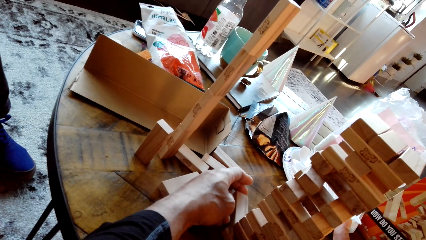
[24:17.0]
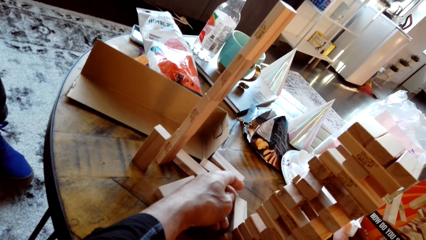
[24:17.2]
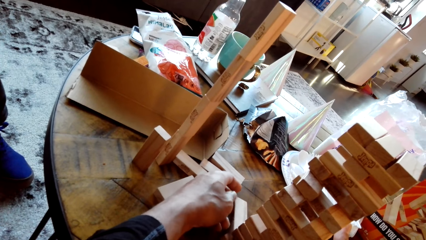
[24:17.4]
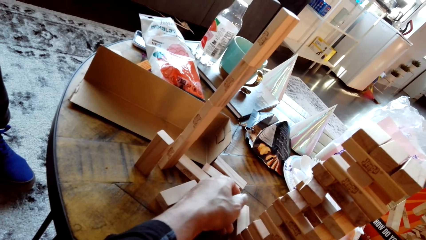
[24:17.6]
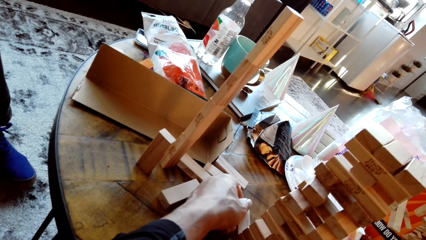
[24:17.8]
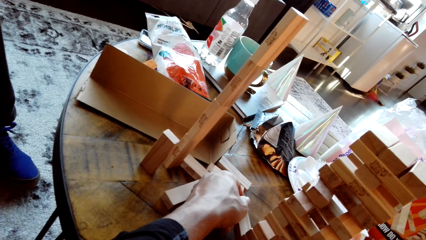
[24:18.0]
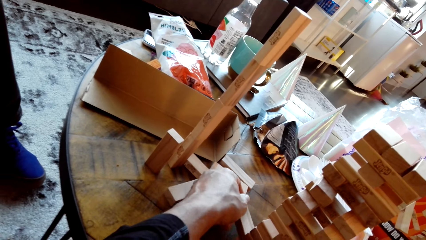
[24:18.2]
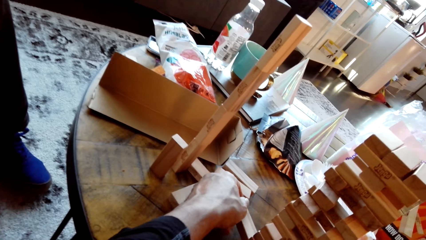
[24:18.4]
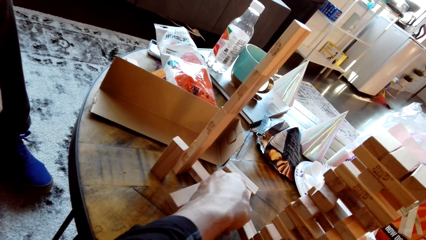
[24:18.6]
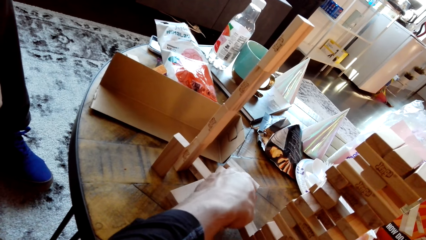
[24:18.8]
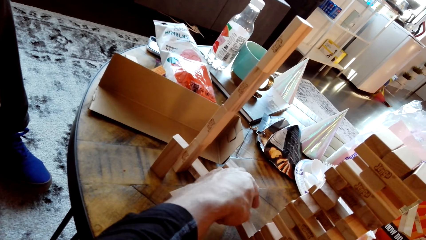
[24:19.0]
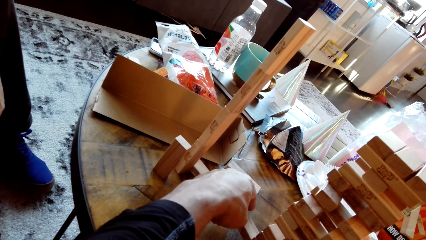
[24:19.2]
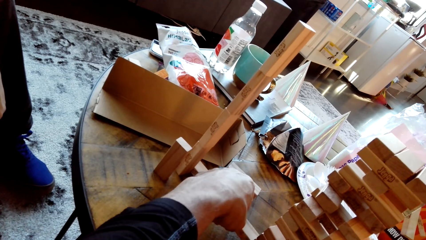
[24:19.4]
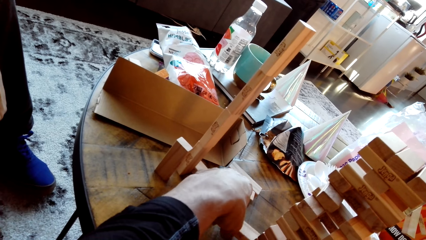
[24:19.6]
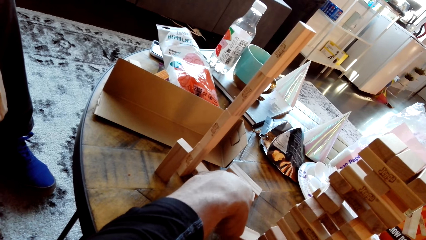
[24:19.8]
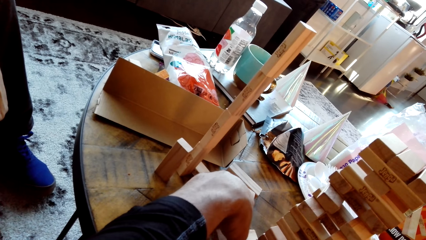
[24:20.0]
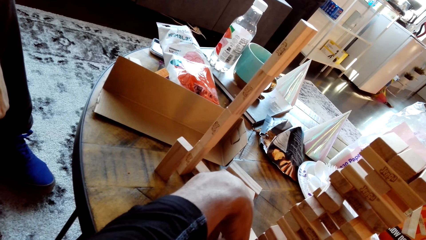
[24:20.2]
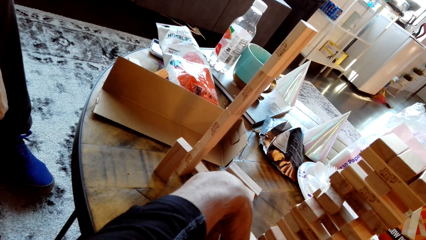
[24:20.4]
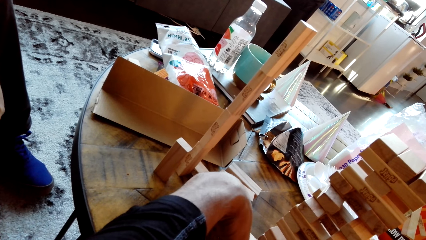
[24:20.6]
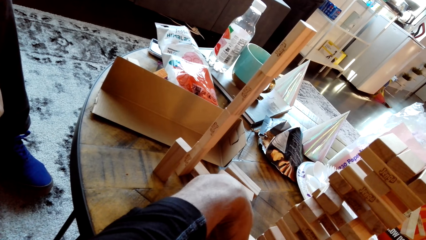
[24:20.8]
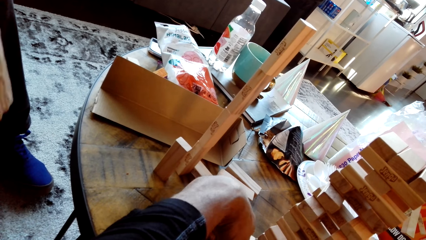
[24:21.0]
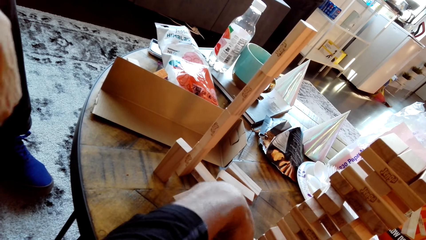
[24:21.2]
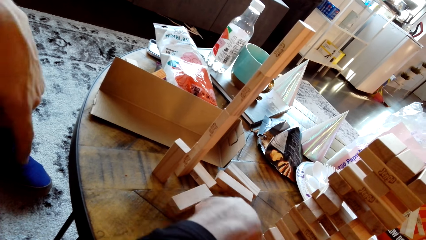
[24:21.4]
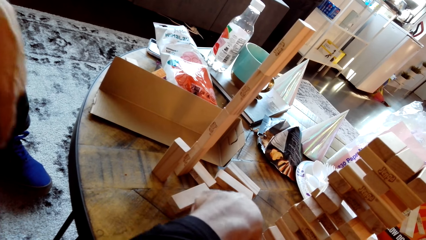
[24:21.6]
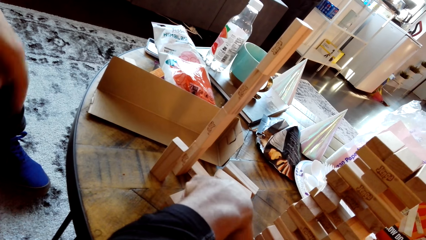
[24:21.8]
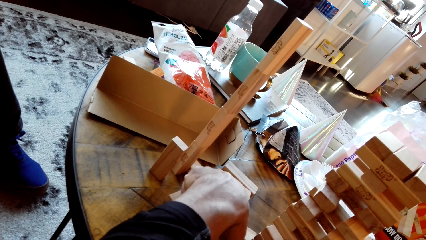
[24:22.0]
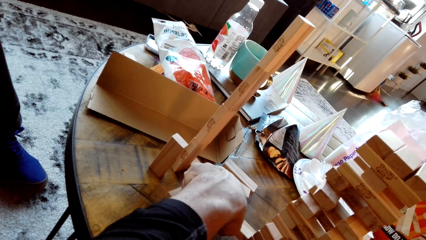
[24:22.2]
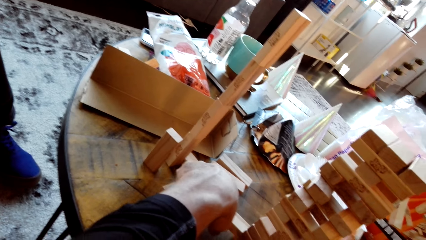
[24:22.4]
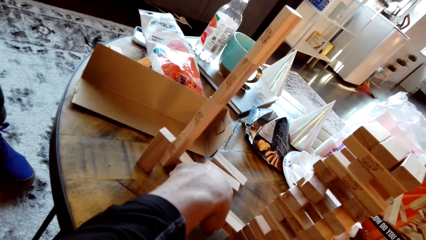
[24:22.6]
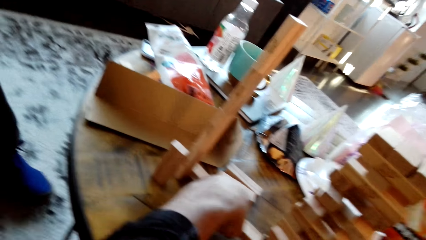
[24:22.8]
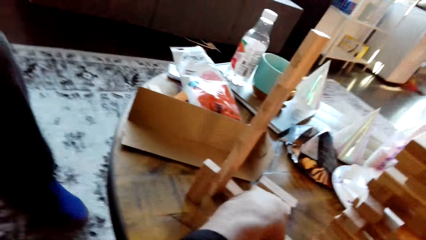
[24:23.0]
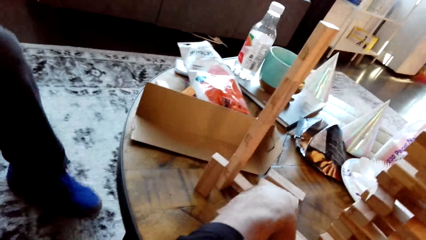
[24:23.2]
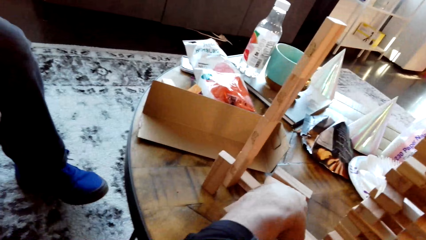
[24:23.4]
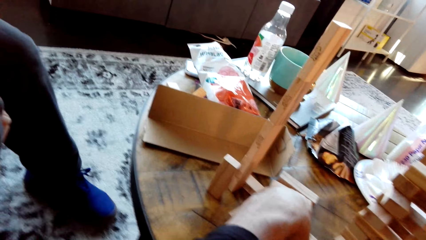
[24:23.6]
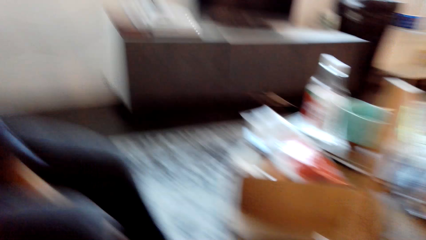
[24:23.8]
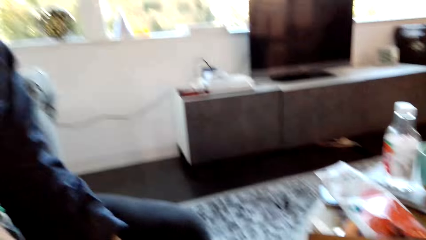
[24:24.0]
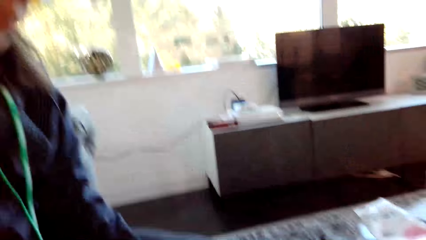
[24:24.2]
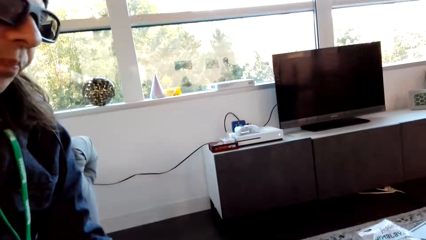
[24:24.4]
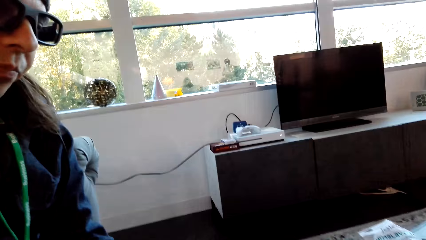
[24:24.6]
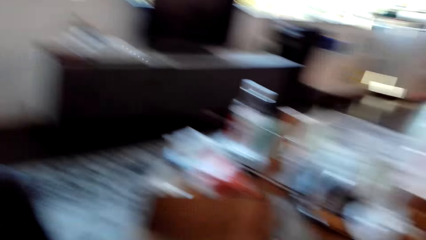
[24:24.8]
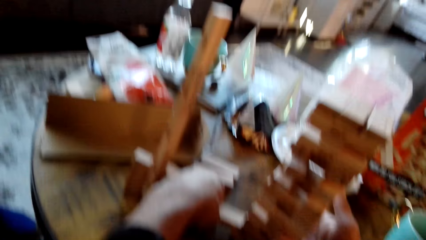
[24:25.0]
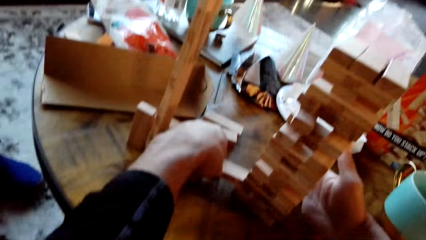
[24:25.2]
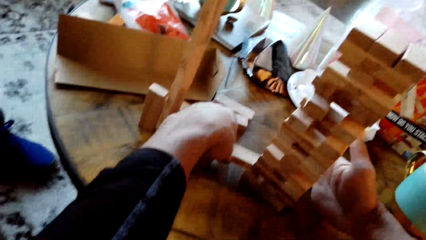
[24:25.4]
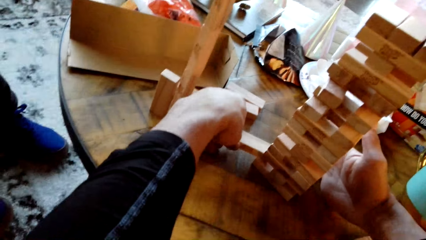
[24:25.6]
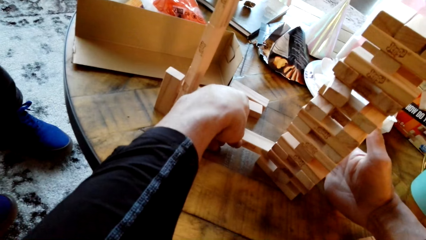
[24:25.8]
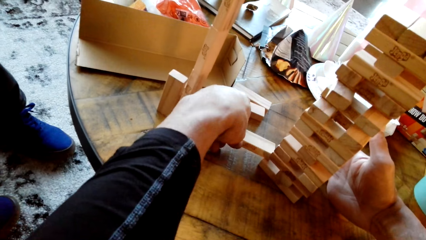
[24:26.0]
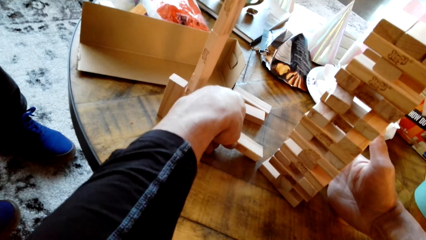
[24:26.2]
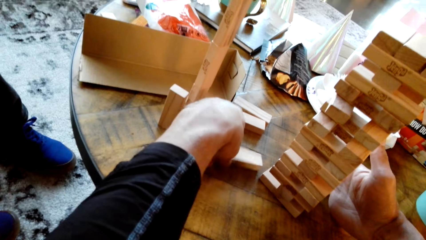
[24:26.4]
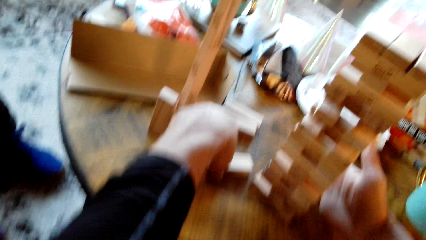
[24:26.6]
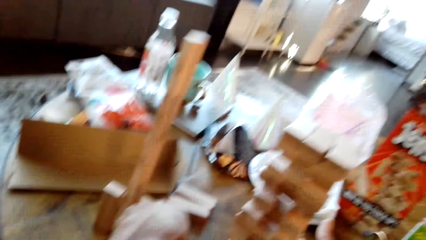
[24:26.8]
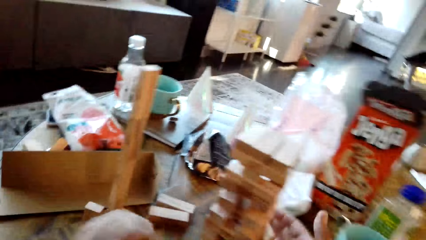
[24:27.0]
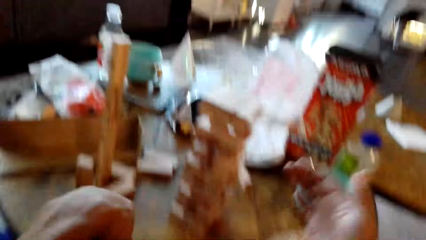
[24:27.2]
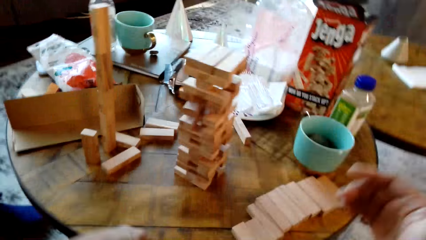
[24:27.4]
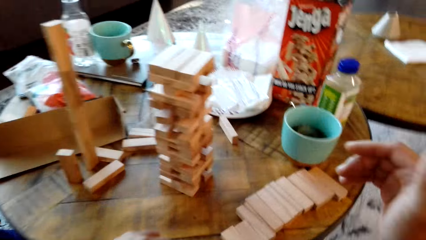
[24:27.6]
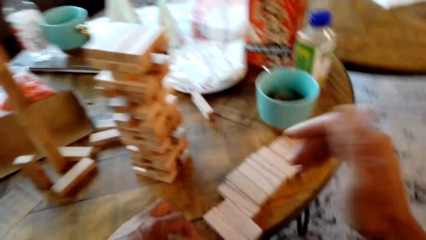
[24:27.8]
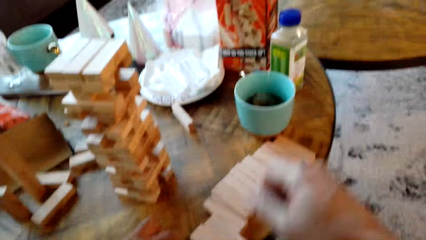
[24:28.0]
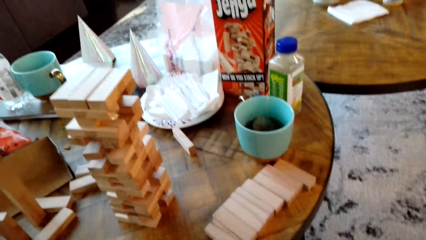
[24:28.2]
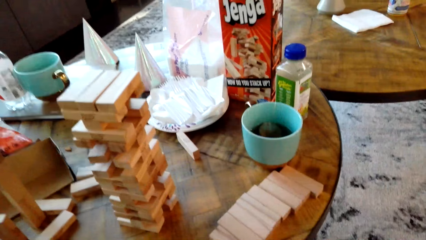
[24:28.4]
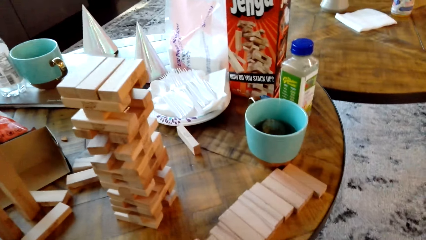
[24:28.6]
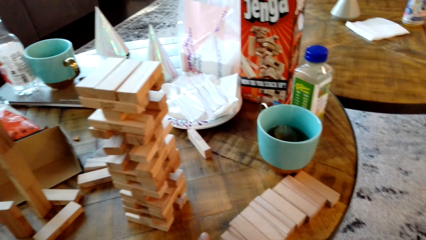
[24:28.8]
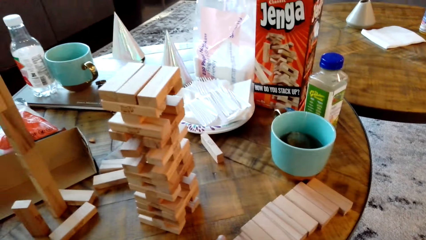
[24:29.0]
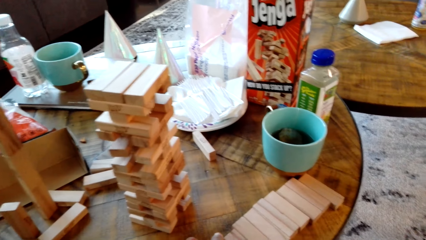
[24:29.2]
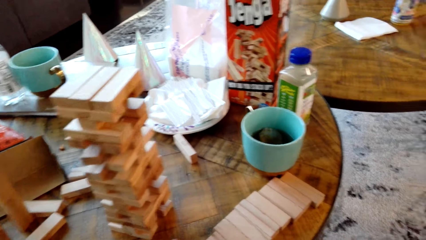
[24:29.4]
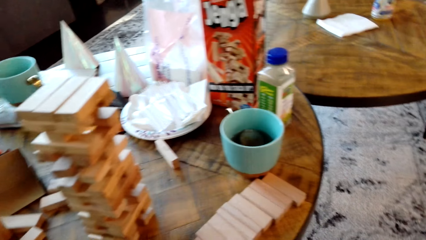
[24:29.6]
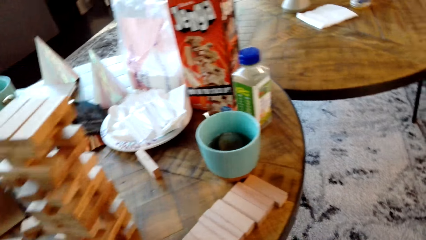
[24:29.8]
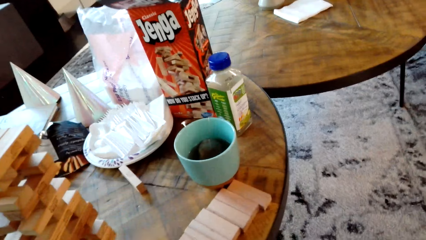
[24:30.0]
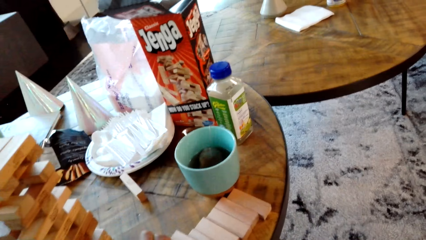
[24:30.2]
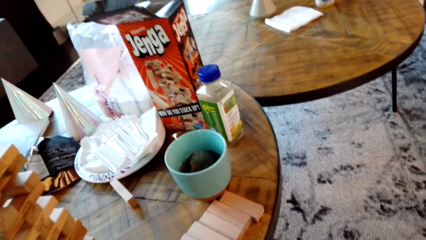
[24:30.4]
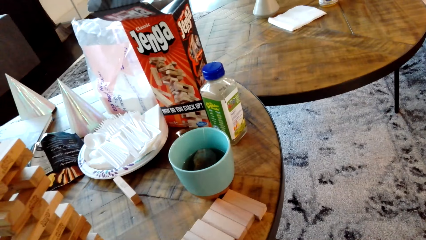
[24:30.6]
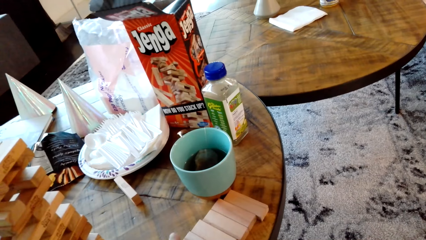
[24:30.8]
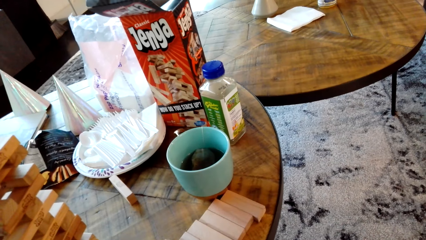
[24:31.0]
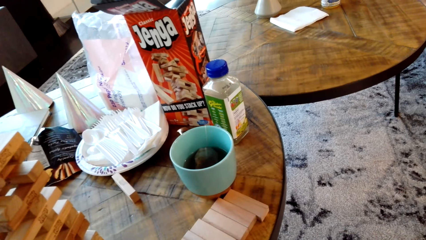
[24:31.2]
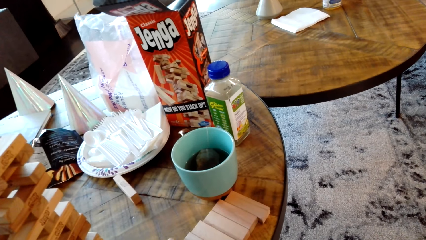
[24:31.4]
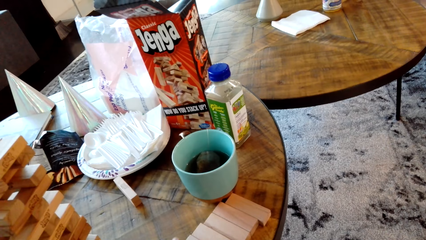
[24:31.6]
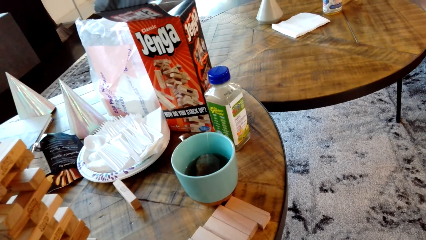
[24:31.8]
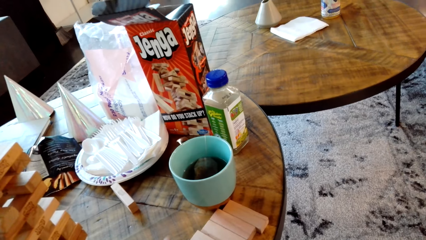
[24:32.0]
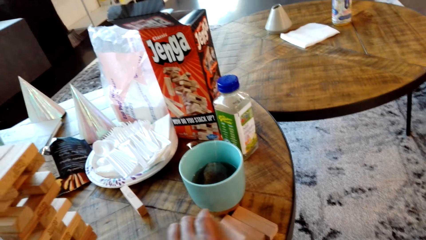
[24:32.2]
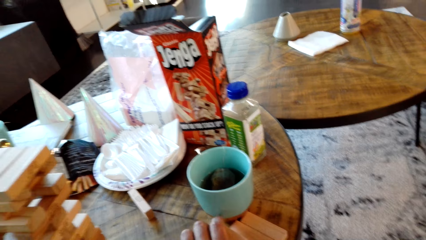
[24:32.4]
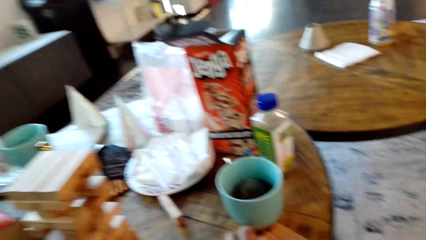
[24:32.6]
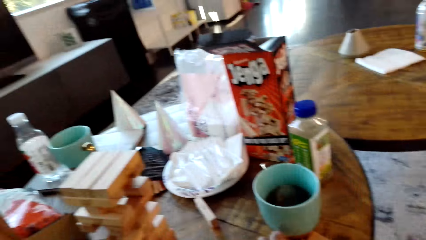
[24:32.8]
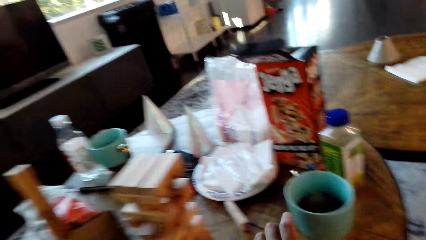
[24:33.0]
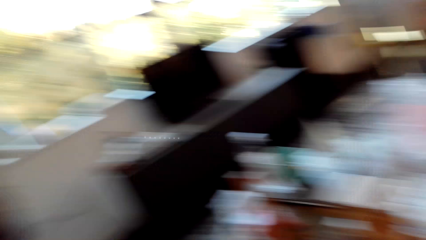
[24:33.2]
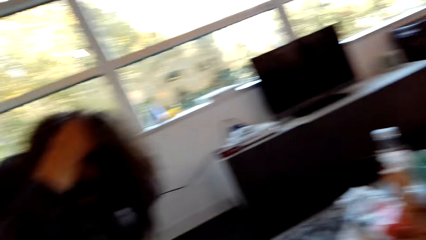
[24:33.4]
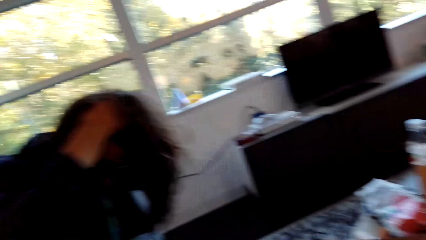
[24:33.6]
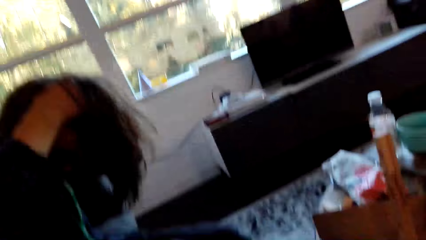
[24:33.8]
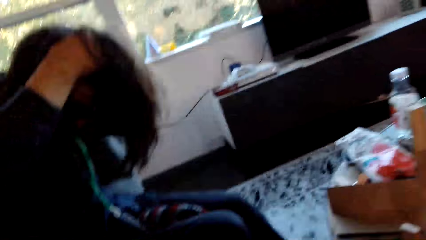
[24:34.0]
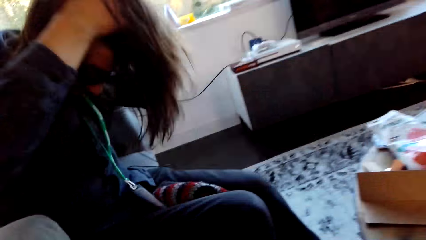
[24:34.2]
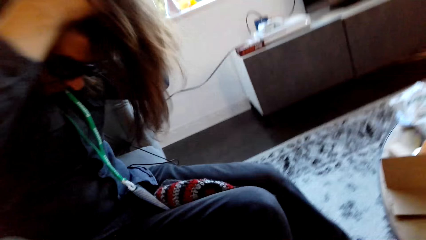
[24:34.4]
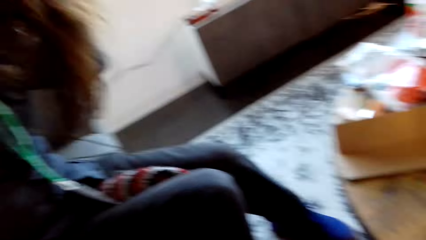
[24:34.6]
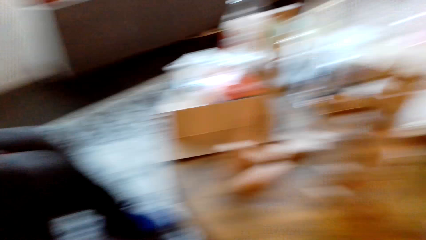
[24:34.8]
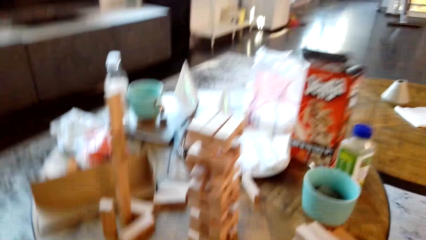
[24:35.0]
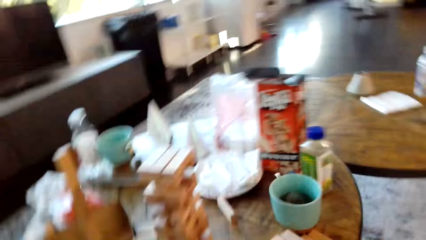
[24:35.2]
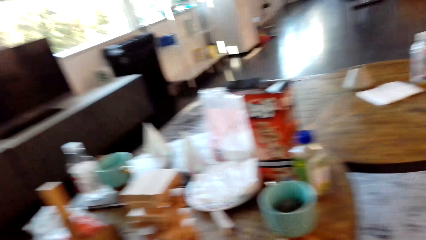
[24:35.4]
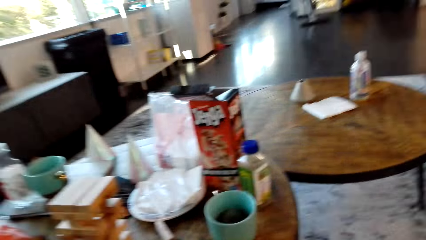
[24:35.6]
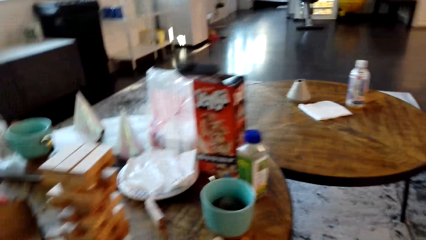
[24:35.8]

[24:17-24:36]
The camera wearer pulls a piece of wood. They drop a piece of wood.
